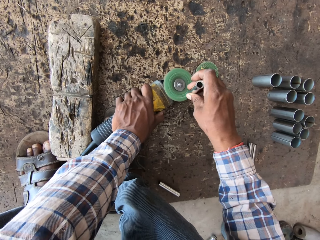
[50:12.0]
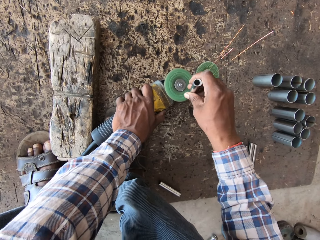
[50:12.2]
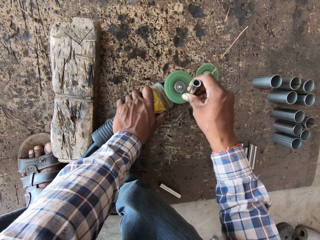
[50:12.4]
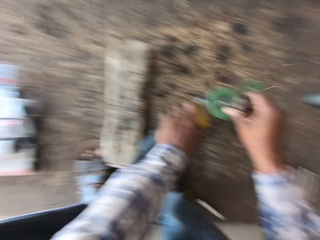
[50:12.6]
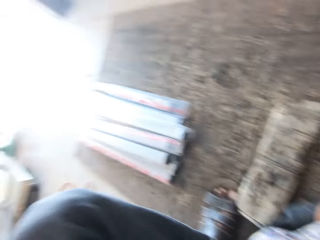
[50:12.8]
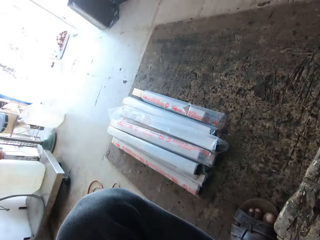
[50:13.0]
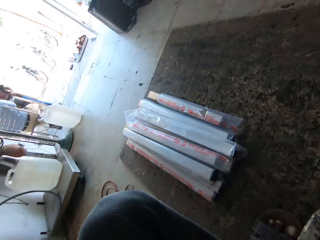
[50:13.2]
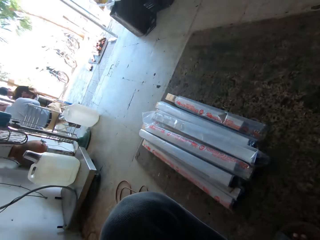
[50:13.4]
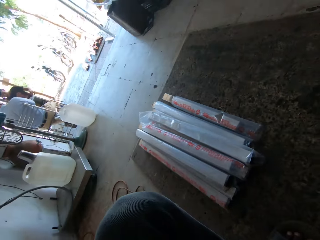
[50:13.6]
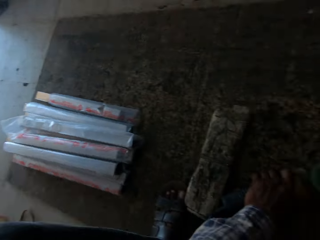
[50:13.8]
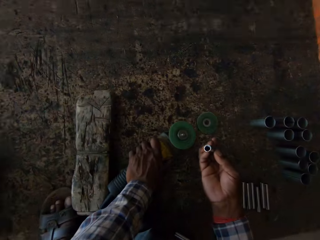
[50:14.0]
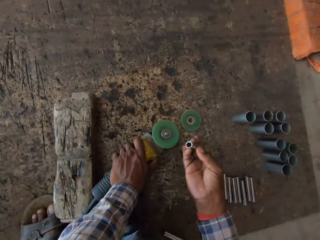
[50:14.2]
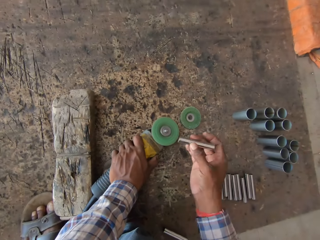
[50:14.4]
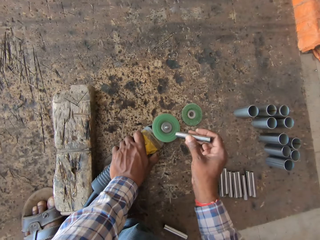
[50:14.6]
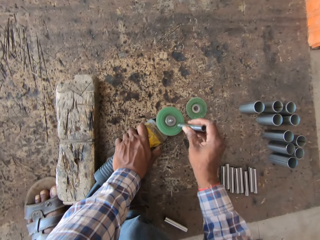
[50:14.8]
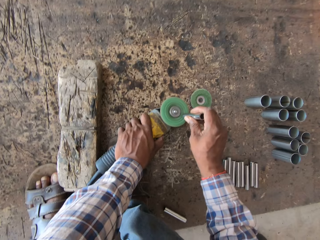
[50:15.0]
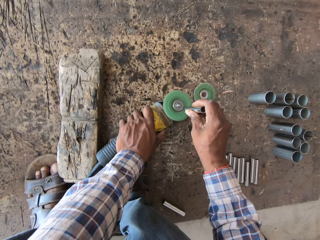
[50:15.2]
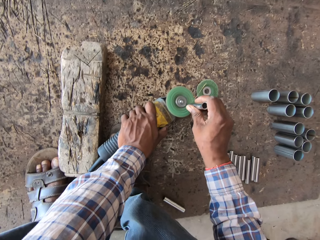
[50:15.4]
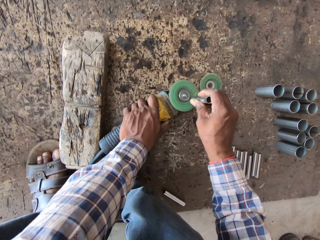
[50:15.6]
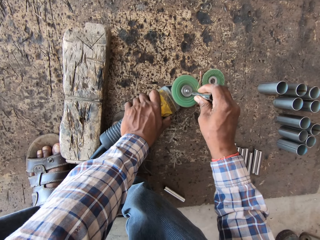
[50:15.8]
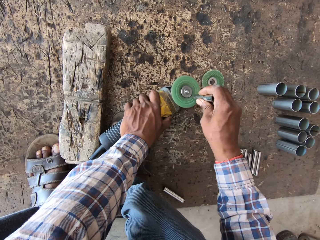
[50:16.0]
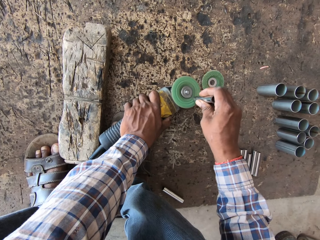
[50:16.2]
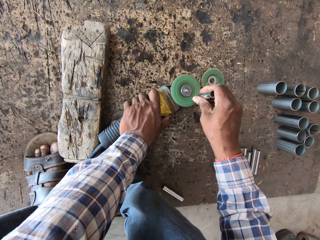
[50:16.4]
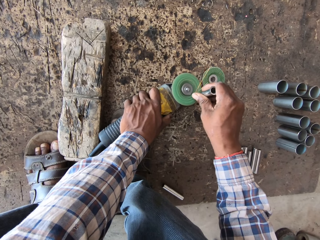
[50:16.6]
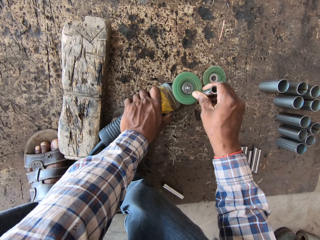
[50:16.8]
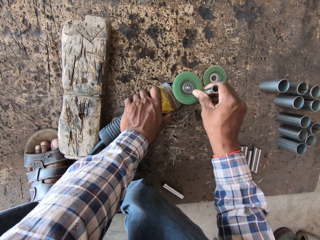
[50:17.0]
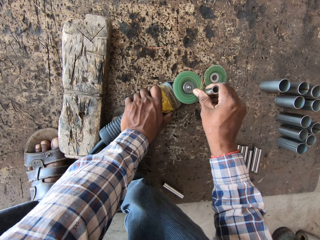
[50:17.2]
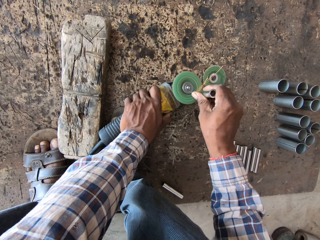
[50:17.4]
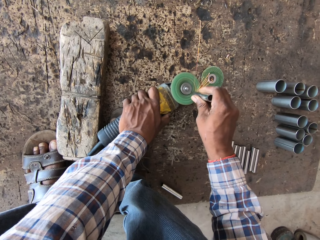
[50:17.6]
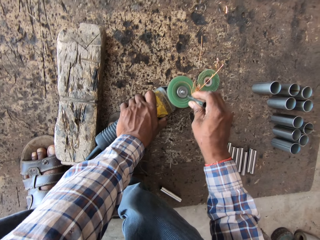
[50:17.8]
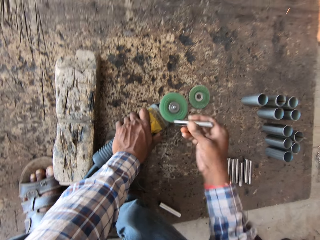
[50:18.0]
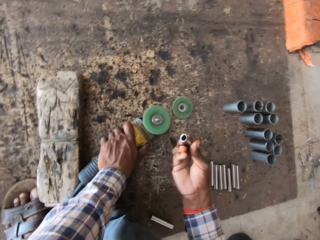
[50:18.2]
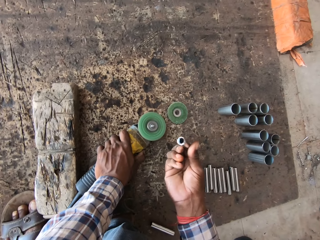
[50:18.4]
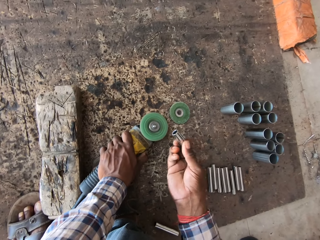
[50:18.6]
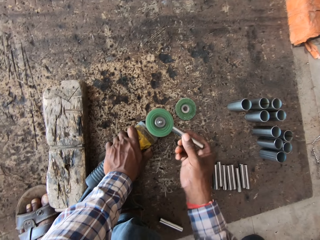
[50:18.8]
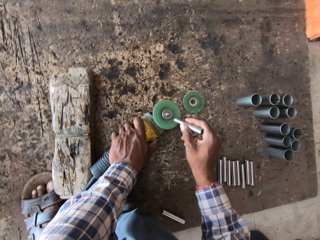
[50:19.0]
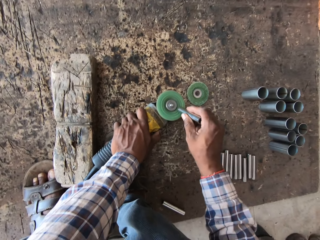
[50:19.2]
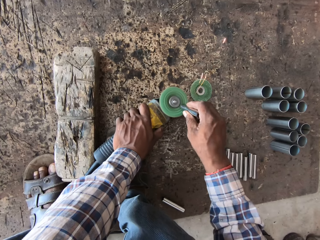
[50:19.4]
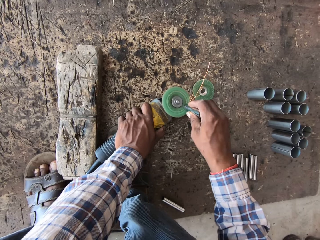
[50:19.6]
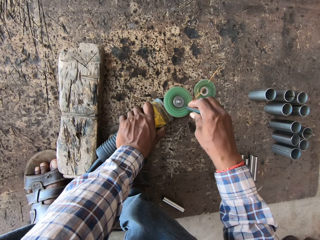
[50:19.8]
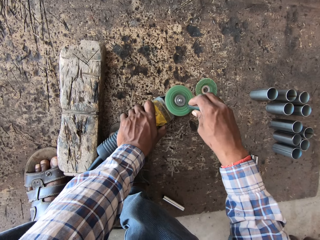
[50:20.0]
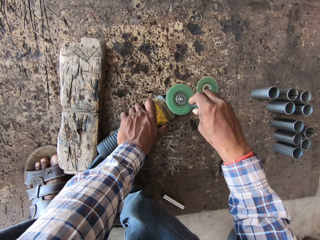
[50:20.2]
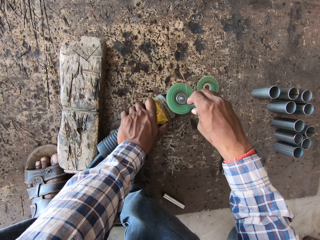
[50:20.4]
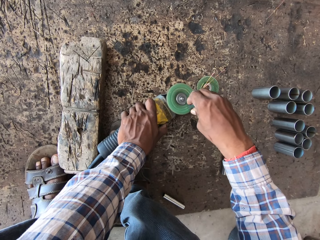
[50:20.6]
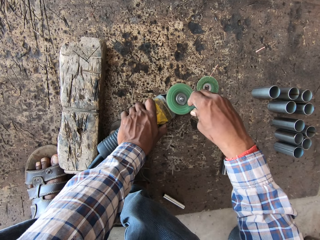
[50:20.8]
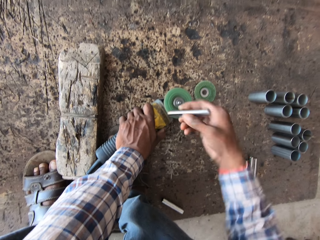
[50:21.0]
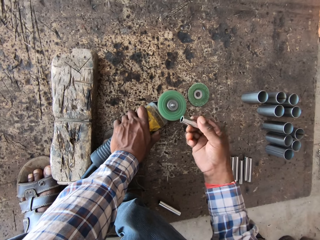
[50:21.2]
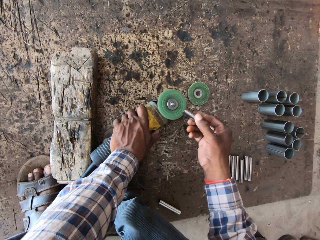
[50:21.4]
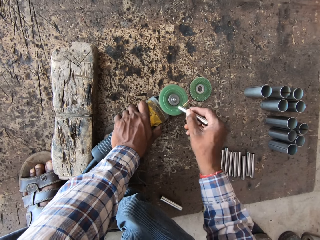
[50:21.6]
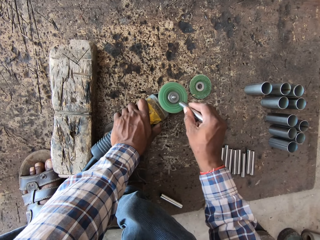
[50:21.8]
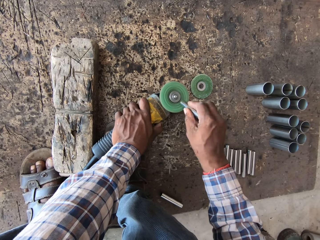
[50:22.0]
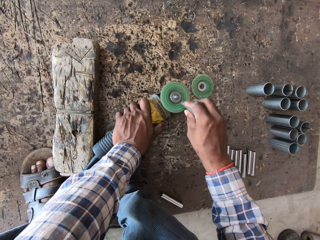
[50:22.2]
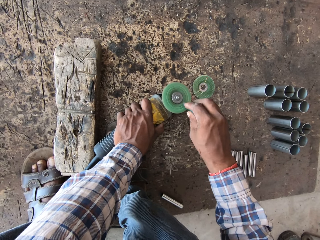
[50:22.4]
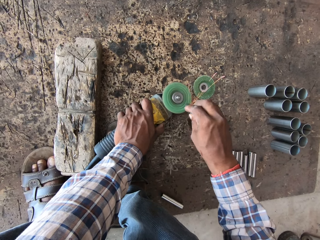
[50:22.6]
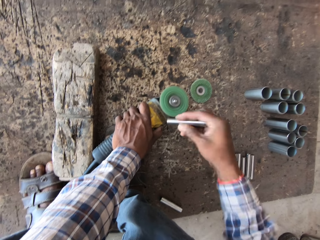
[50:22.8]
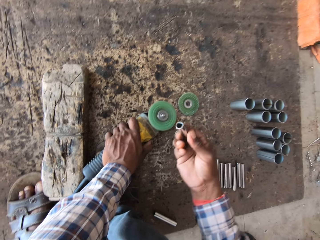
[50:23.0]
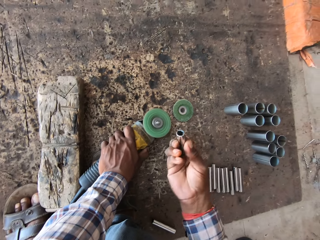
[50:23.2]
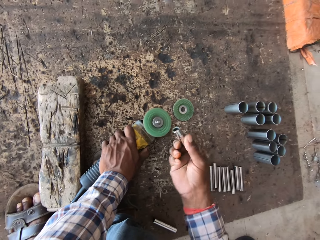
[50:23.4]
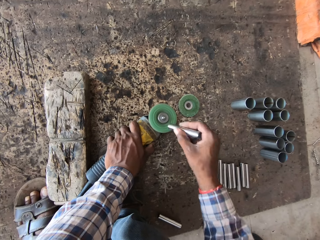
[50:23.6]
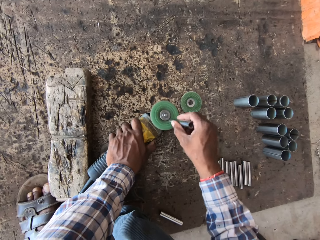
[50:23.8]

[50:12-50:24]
The camera wearer files a piece of metal using a grinder repeatedly.

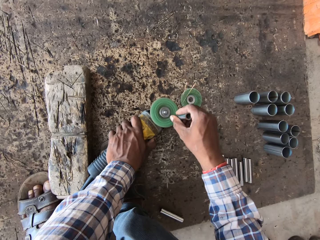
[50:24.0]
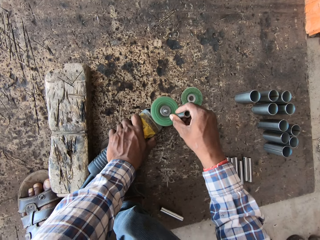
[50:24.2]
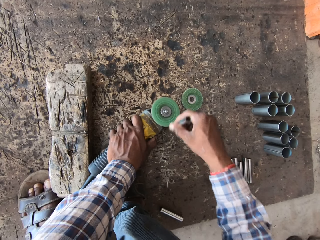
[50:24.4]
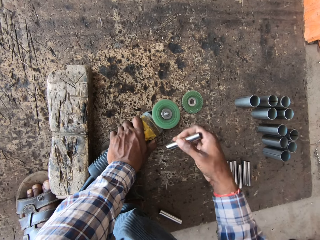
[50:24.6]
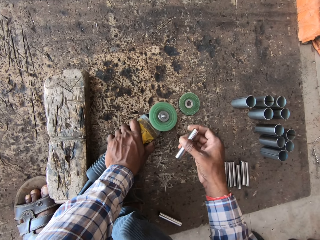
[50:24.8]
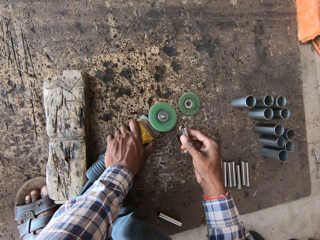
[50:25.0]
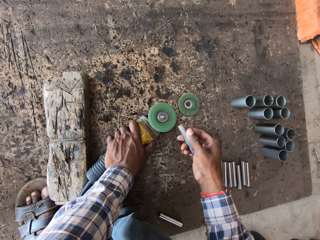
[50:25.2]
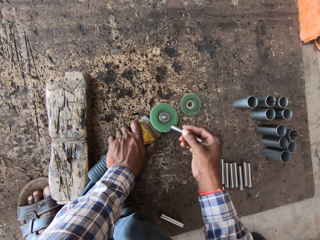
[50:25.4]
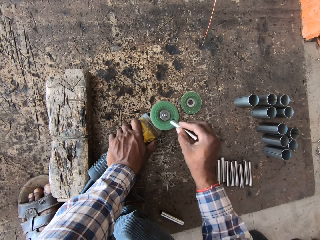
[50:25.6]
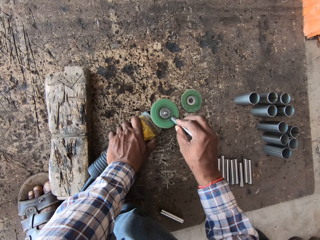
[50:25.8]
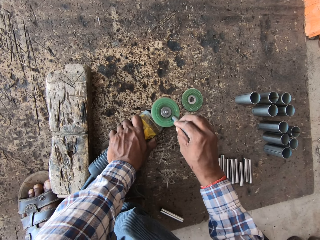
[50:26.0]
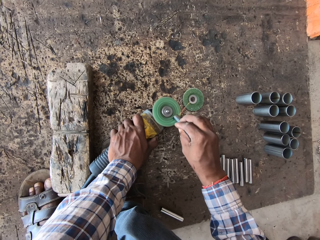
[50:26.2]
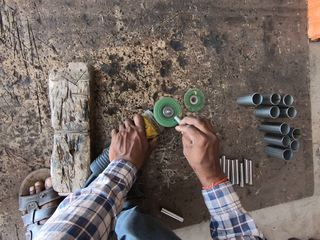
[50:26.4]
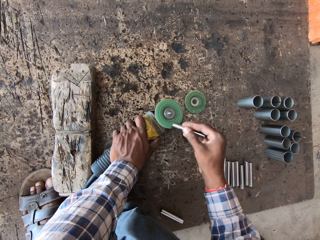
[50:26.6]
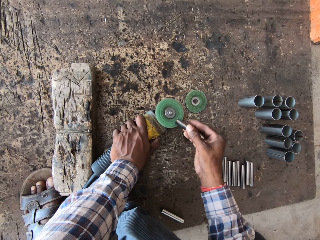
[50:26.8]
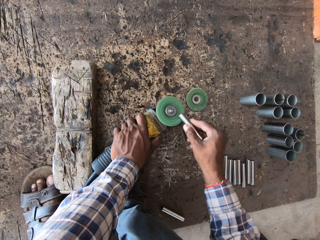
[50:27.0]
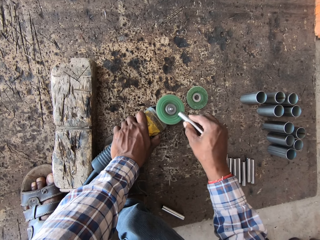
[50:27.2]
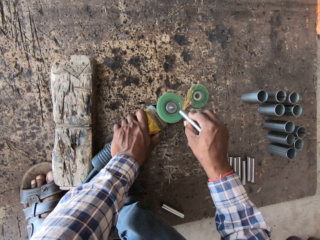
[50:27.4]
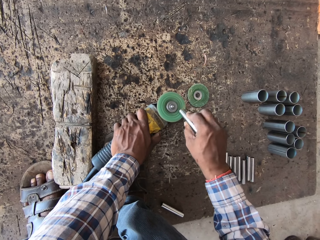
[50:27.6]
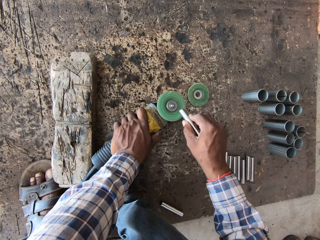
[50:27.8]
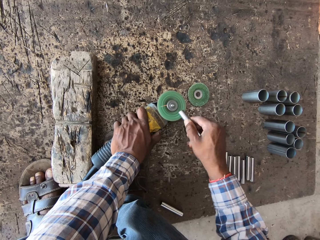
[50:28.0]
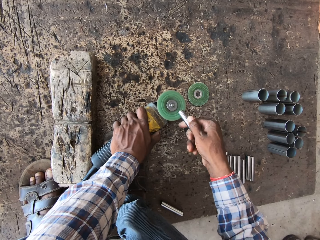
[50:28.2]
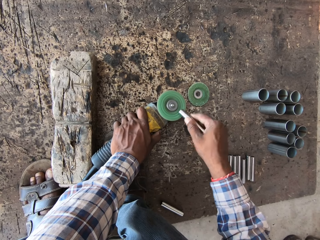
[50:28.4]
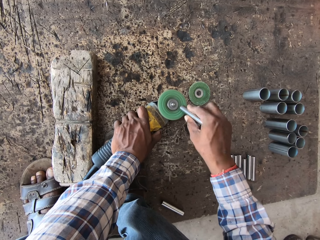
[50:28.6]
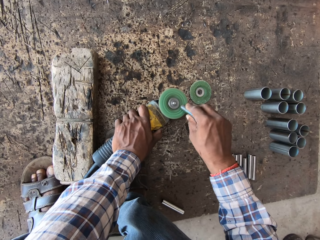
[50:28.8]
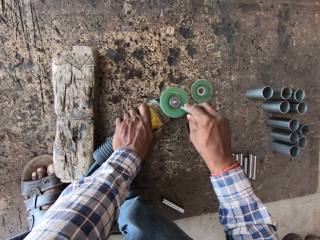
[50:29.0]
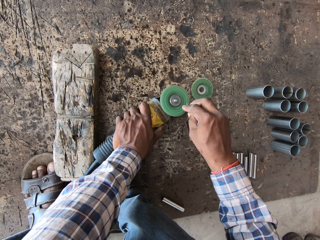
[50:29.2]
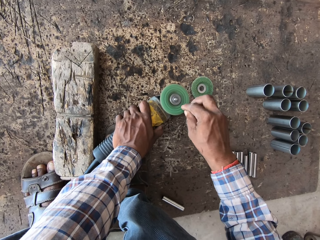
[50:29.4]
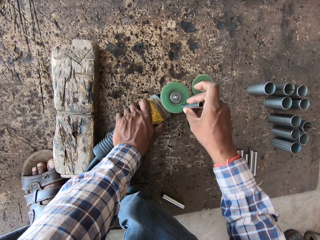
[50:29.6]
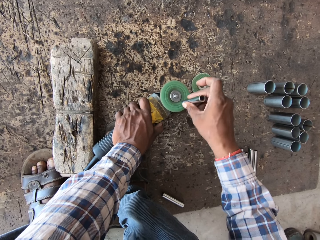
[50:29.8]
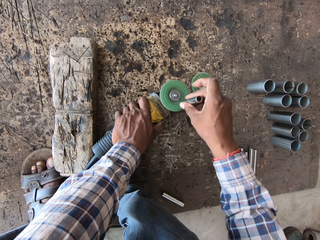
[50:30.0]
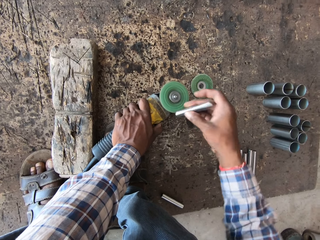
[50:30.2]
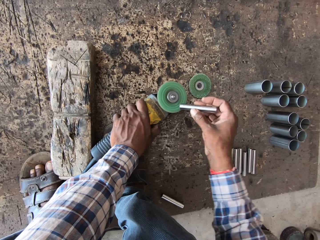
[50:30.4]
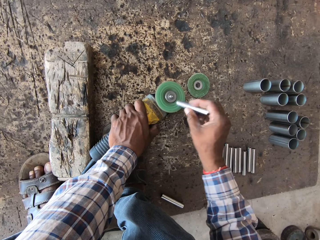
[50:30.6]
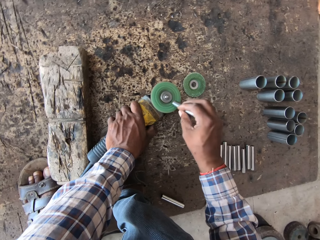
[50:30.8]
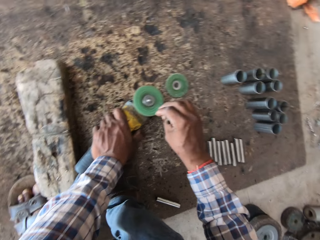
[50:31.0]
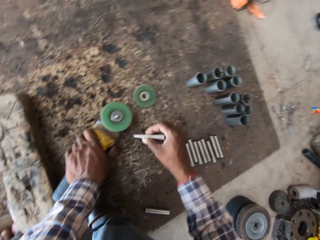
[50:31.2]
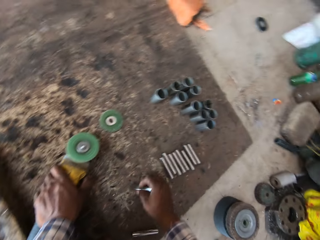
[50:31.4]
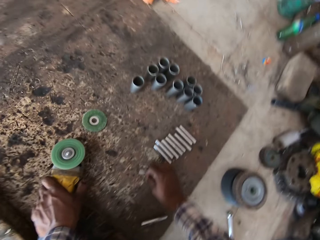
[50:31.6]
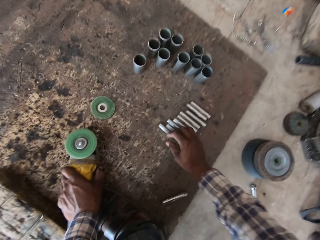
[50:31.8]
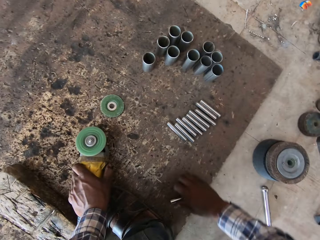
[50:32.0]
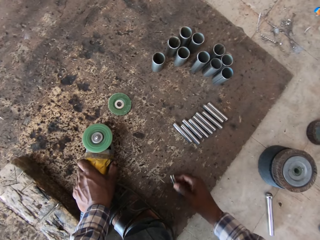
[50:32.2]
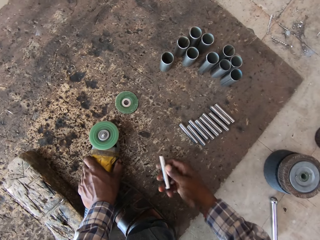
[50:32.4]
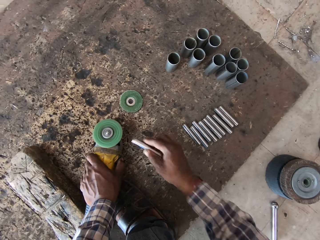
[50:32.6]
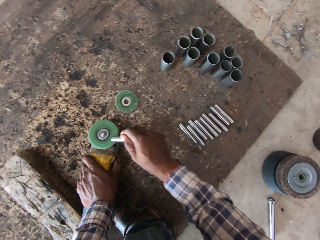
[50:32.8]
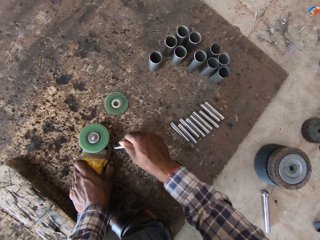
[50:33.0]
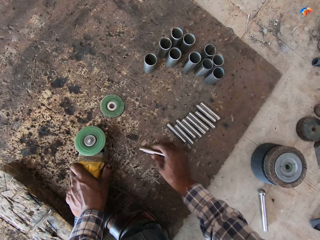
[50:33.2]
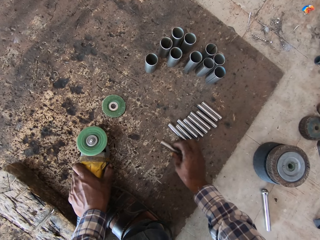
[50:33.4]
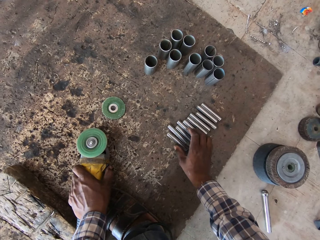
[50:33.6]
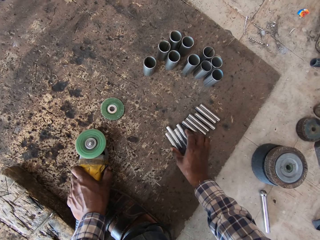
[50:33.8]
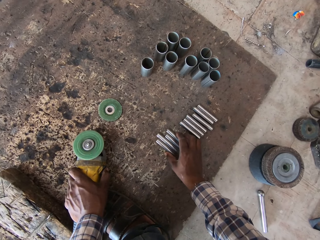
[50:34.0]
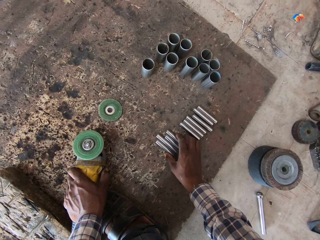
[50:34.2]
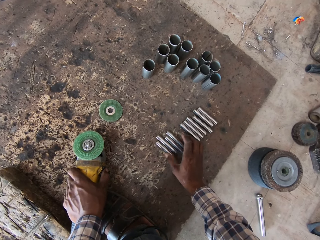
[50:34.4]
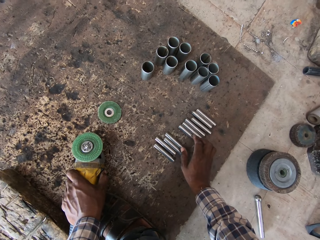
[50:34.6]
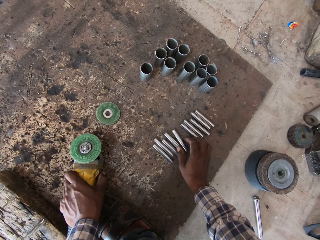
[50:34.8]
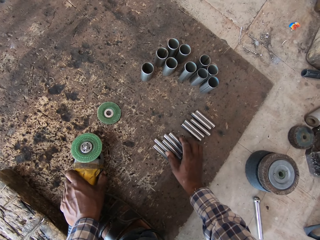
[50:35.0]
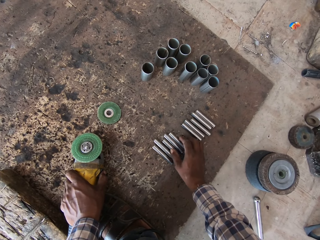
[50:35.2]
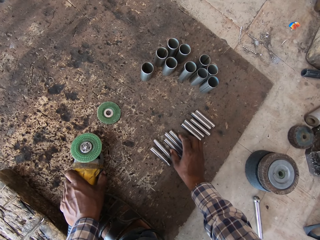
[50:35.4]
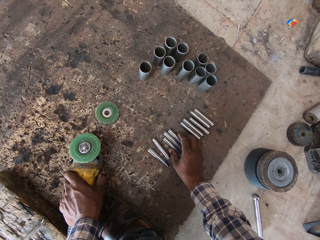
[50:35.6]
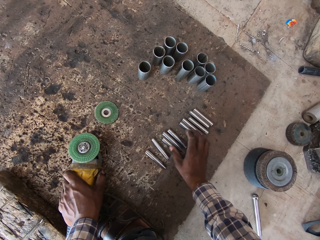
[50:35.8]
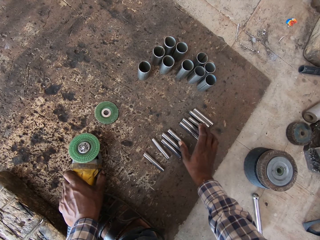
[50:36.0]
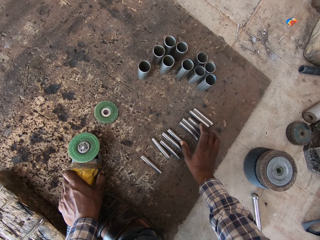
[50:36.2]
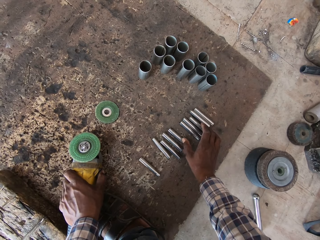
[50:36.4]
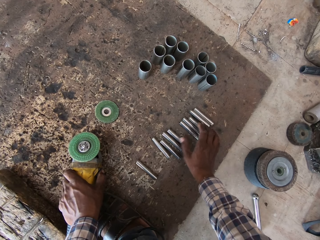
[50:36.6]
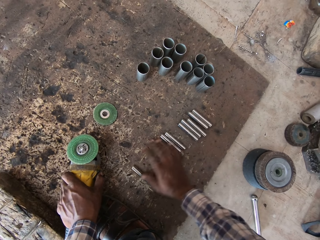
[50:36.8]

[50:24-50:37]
The camera wearer files a piece of metal using a grinder. He files the piece of metal using the grinder again. He drops the metal rod in his right hand on the floor. He picks up a metal rod from the floor with his right hand. He smoothens the metal rod in his right hand with the metal sander in his left hand. He drops the metal rod in his right hand on the floor and moves the metal rods on the floor with his right hand. He drops a piece of metal. He switches off the grinder.
